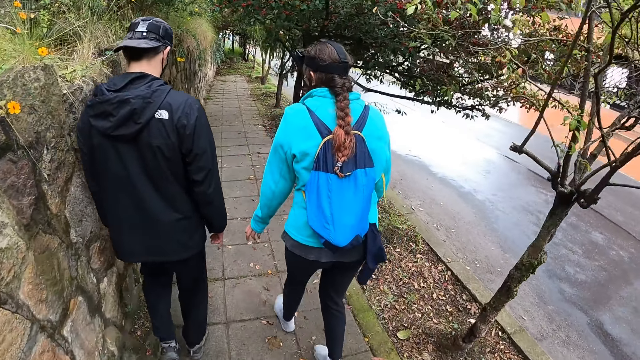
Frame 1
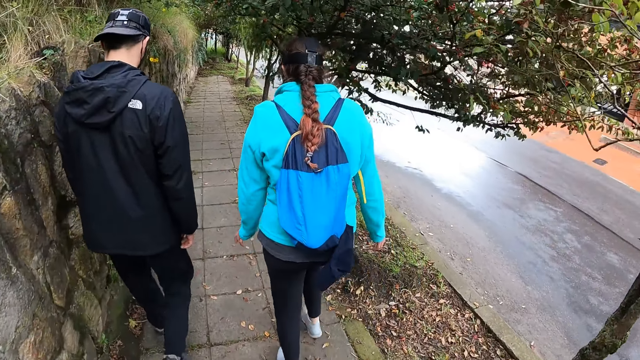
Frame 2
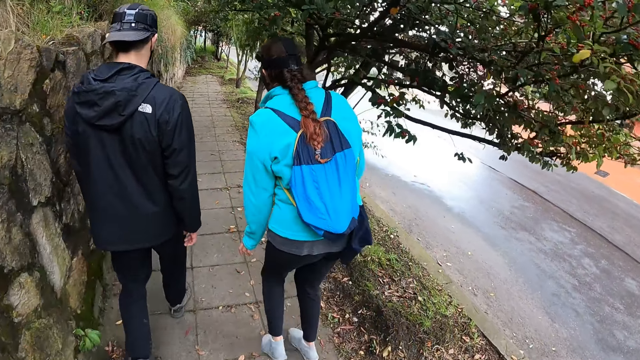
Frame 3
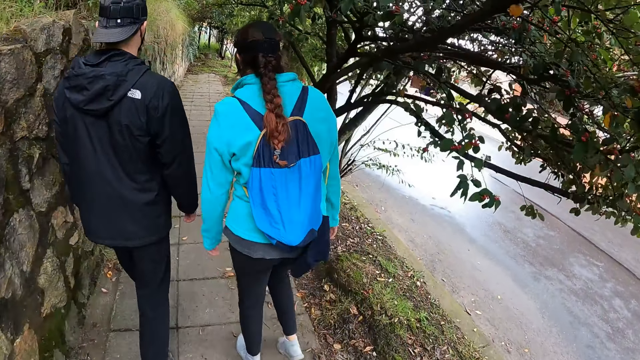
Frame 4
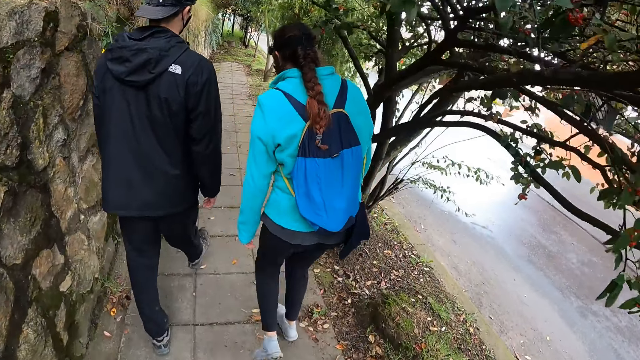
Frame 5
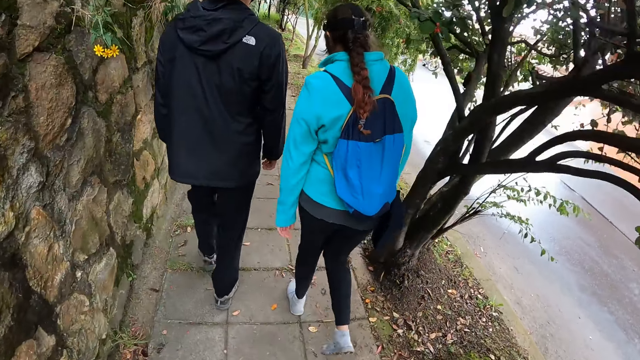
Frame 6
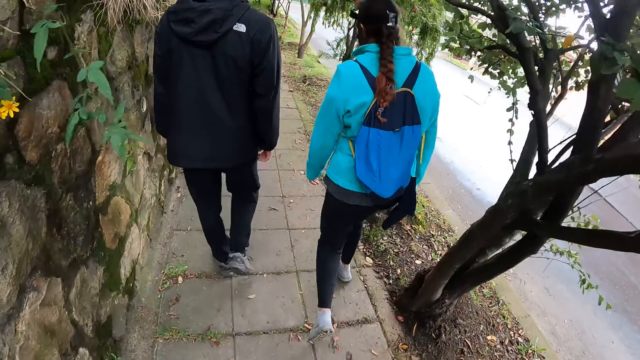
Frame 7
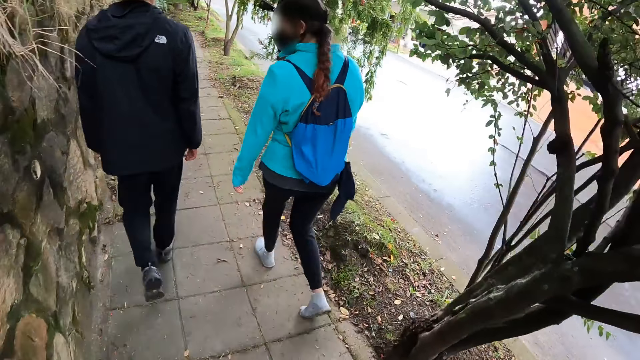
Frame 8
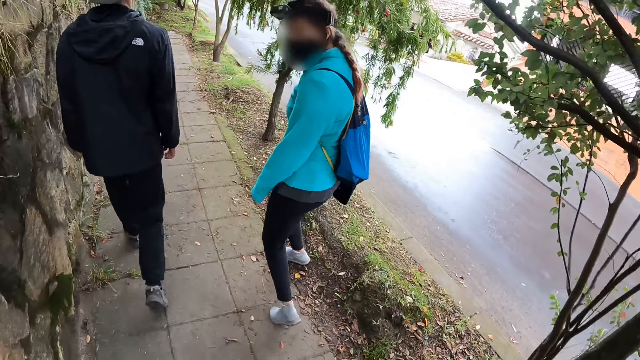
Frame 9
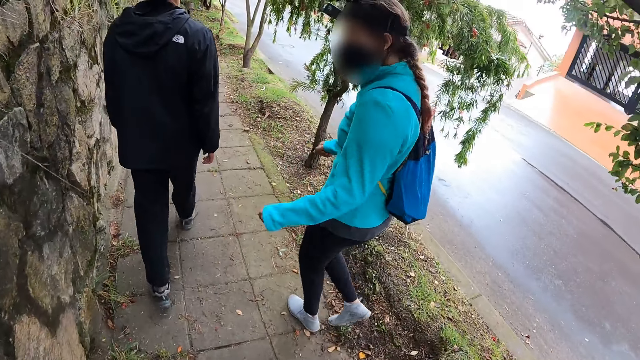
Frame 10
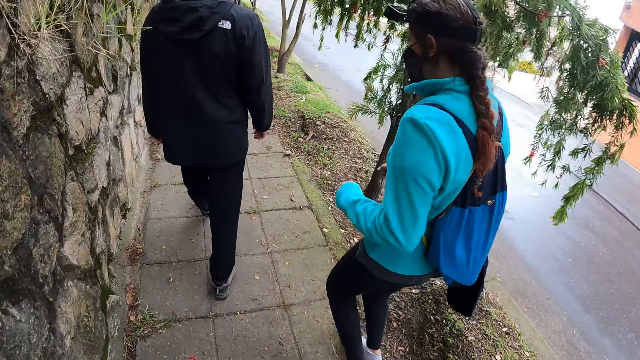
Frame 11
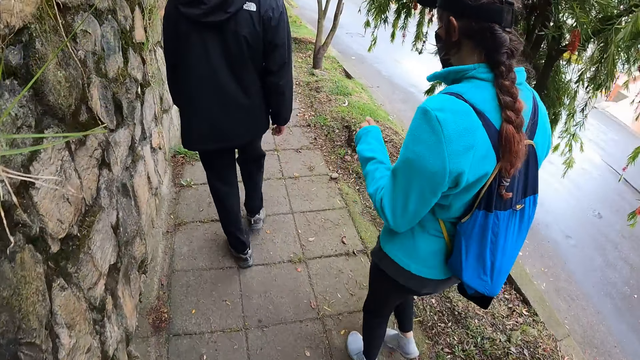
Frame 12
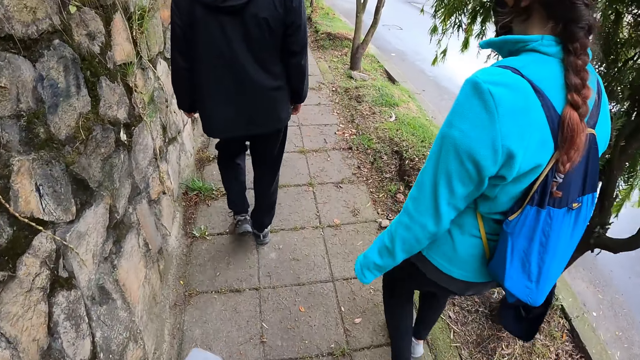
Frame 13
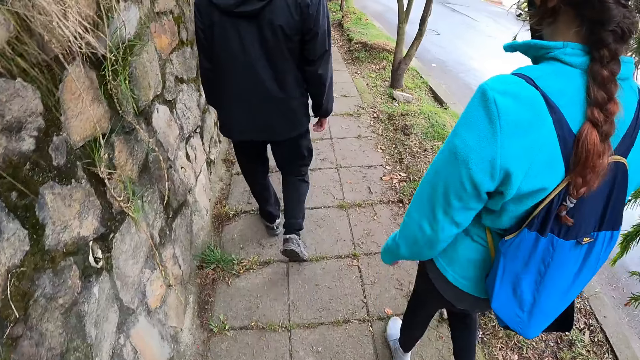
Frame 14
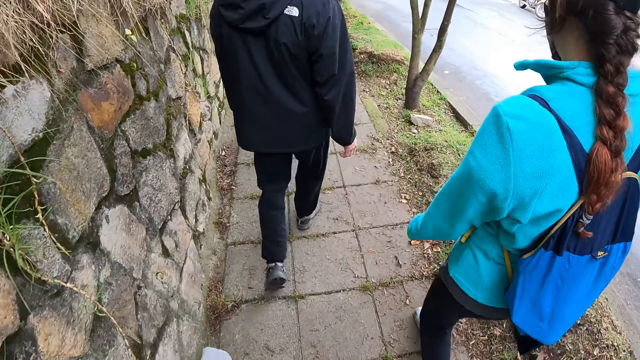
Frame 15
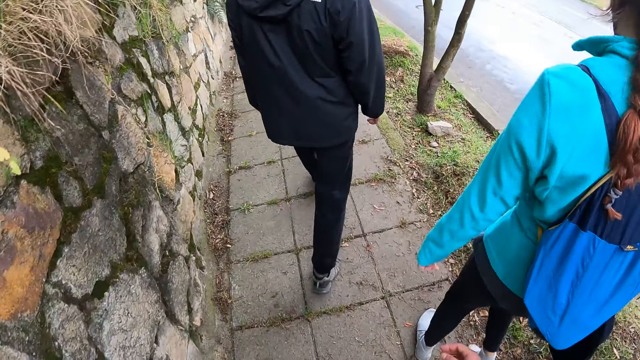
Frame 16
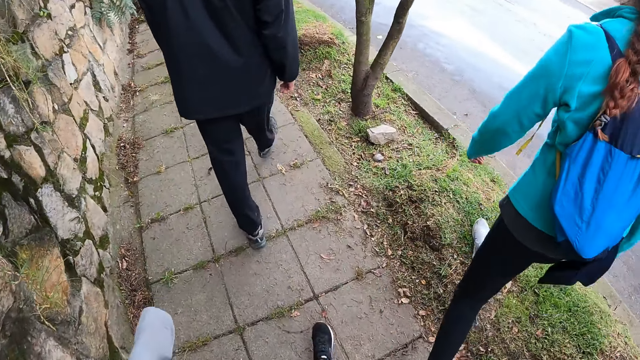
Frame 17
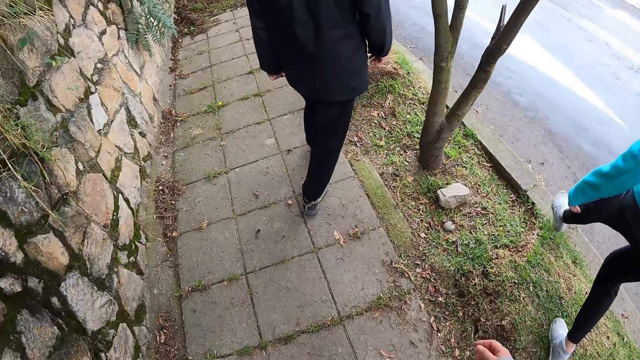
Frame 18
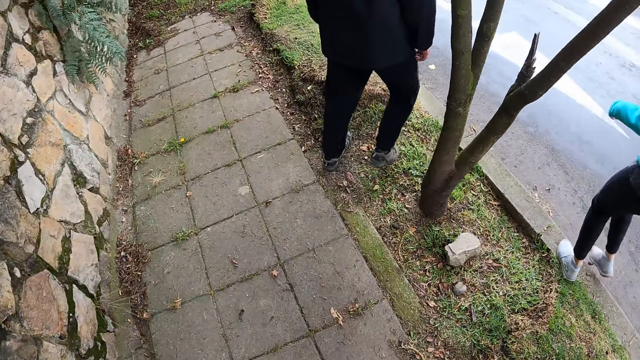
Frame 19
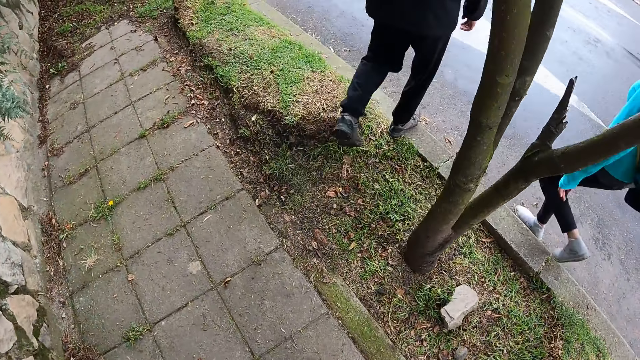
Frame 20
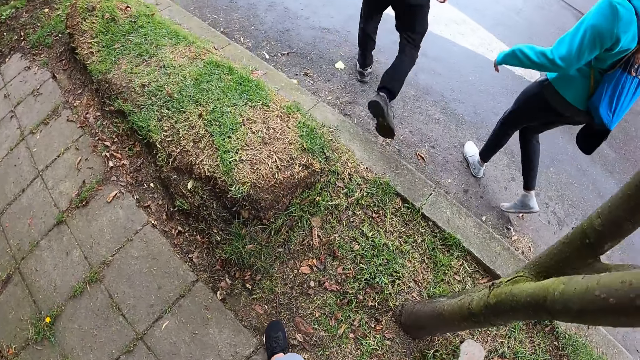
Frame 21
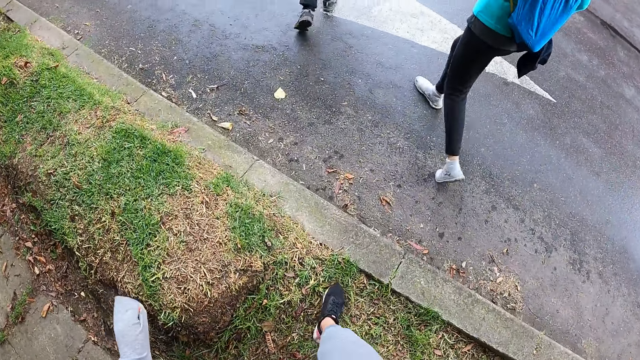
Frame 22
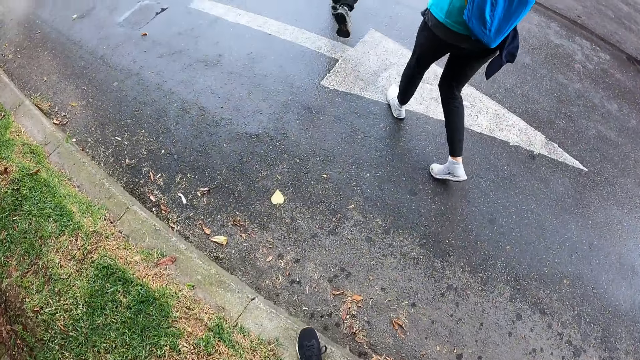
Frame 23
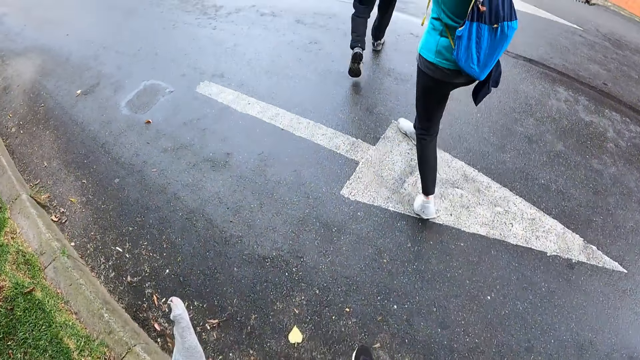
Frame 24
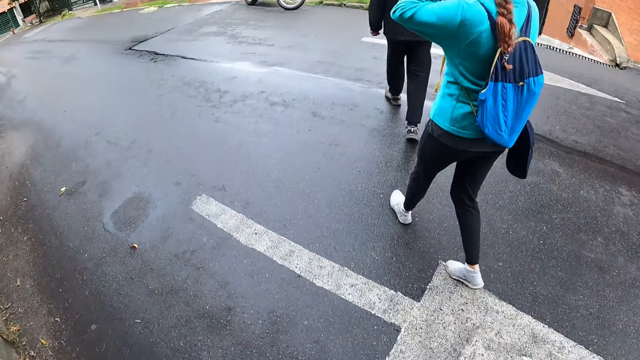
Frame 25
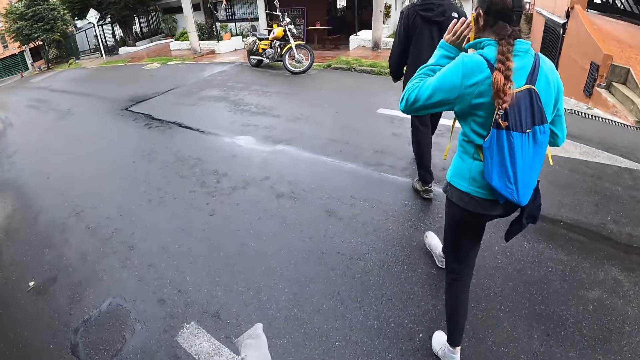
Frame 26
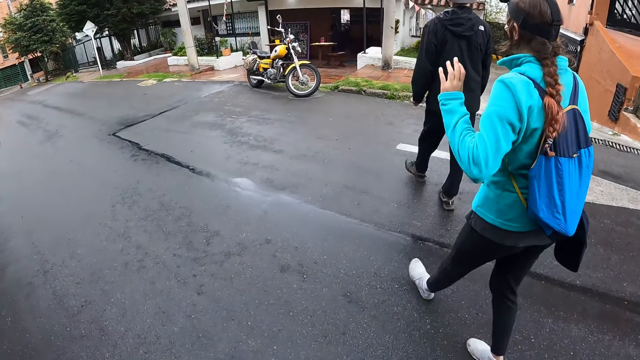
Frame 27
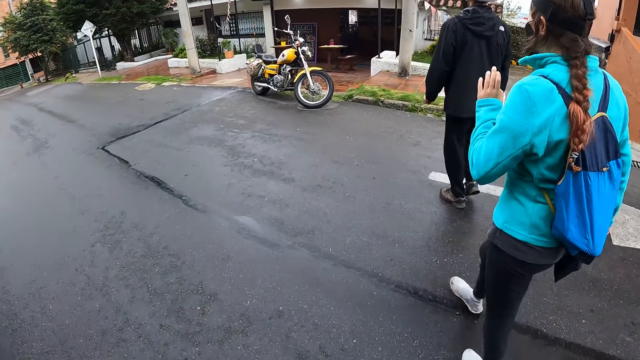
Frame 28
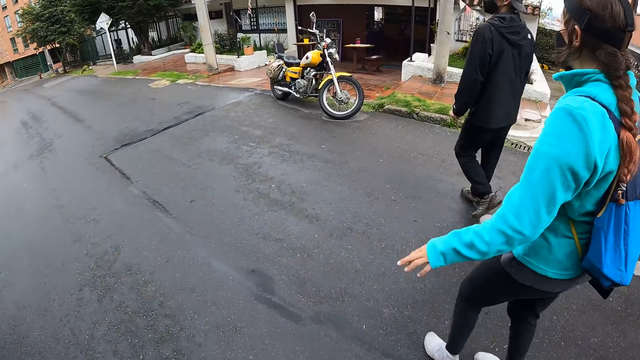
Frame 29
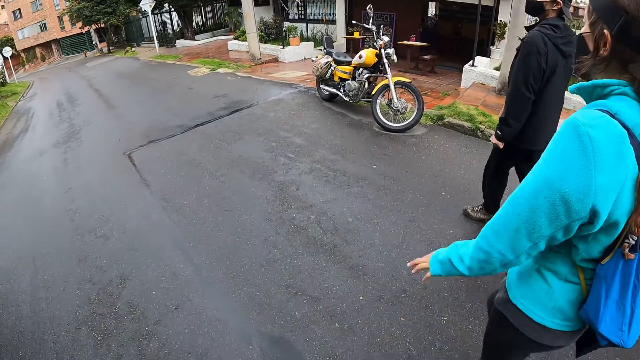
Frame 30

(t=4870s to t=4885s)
The woman turns towards the camera wearer. Another woman walks onto the paved road. A man walks onto the paved road. The camera wearer walks on the paved road.

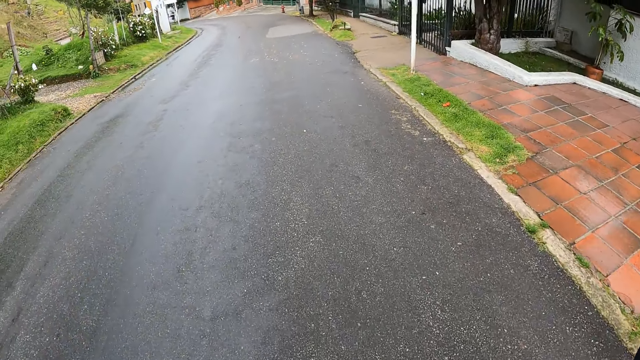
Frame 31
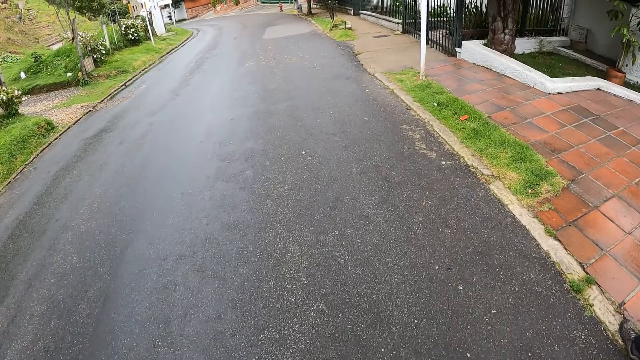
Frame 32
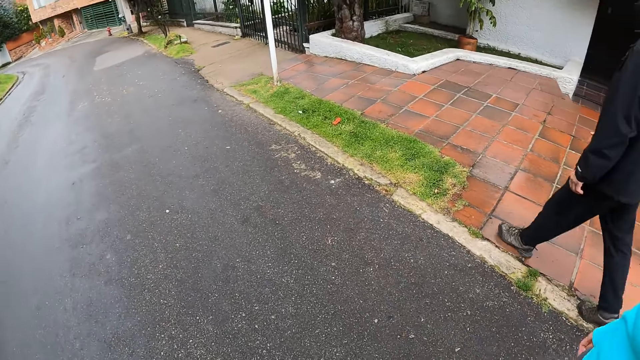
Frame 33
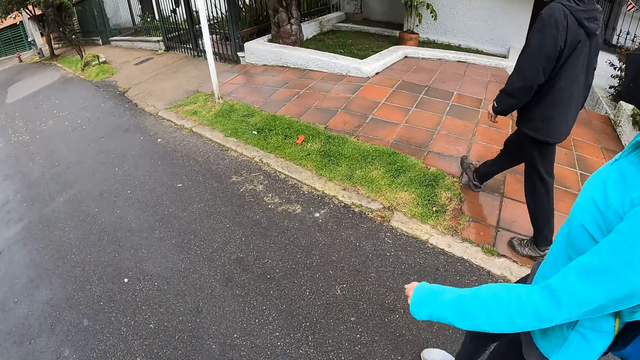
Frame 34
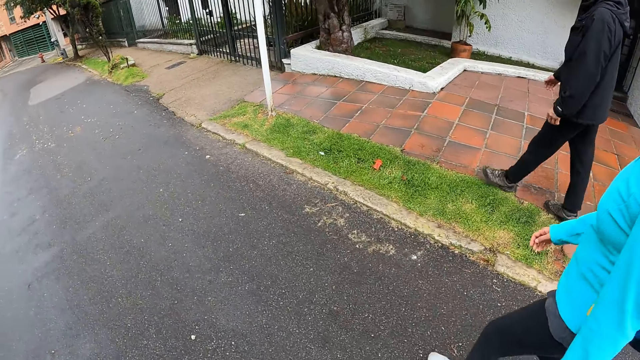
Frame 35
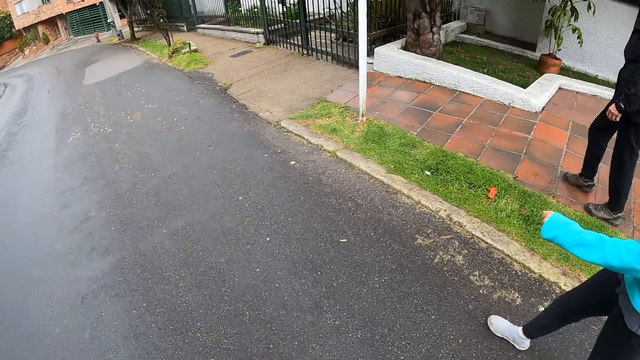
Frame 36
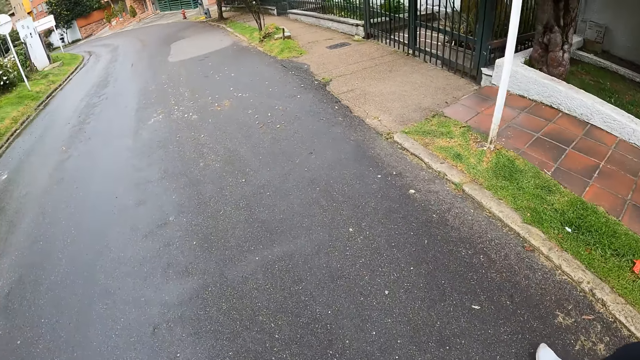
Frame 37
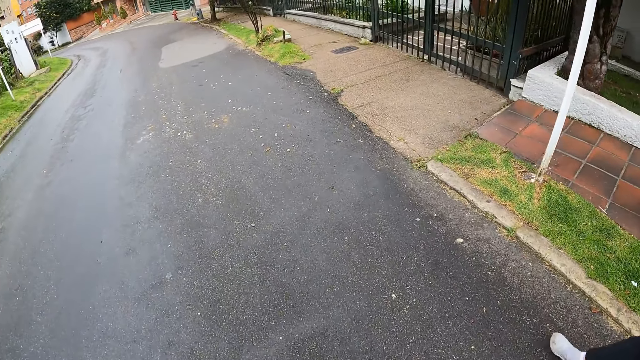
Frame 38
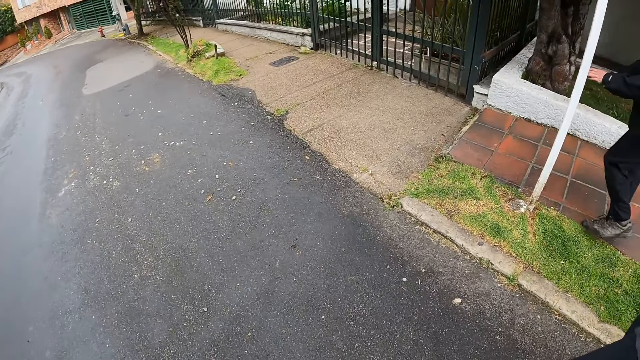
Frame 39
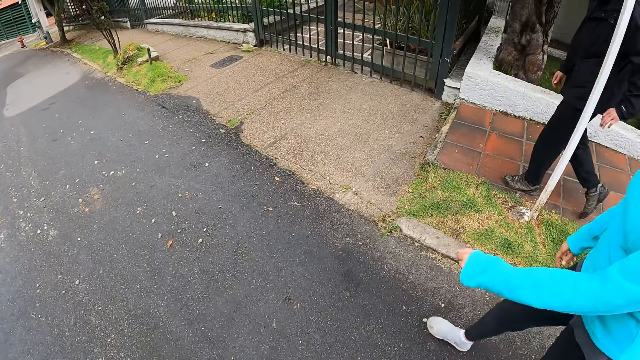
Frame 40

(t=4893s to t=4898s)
The man walks on a walkway and touches a pole on the walkway with his left hand.
